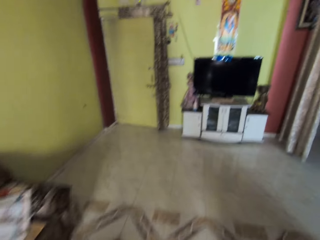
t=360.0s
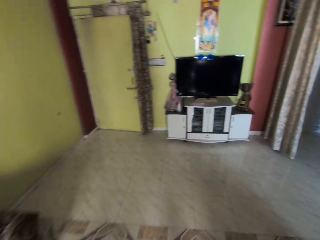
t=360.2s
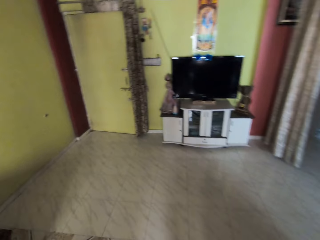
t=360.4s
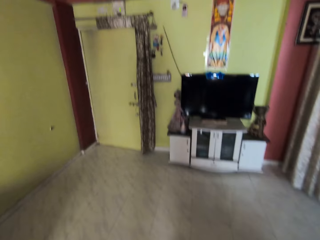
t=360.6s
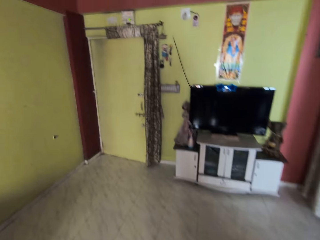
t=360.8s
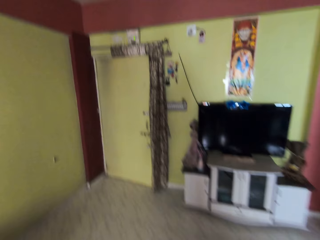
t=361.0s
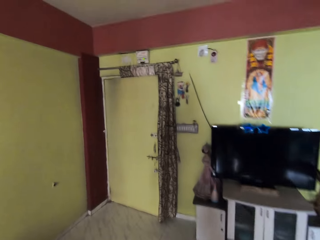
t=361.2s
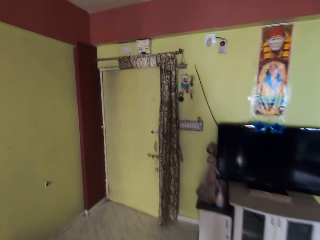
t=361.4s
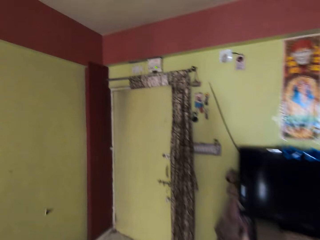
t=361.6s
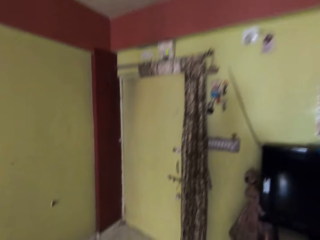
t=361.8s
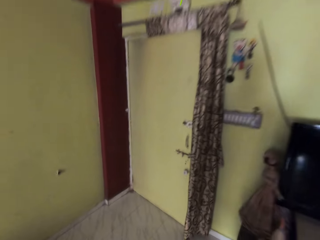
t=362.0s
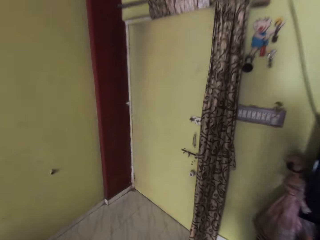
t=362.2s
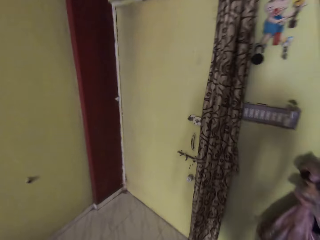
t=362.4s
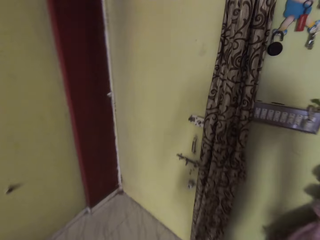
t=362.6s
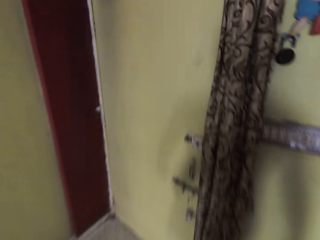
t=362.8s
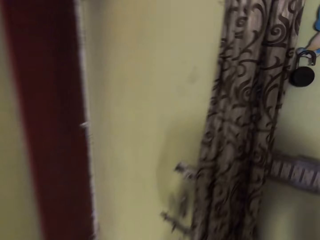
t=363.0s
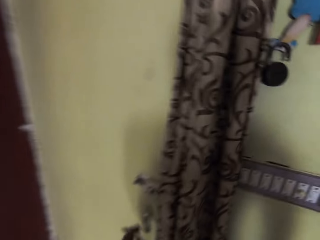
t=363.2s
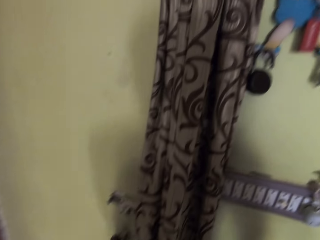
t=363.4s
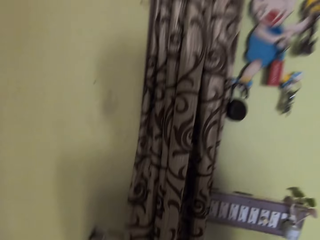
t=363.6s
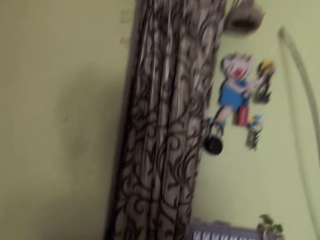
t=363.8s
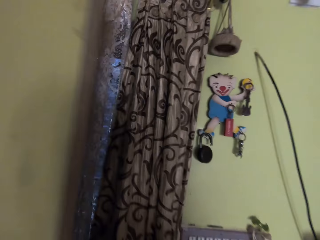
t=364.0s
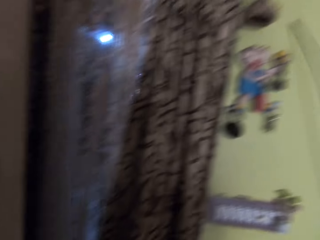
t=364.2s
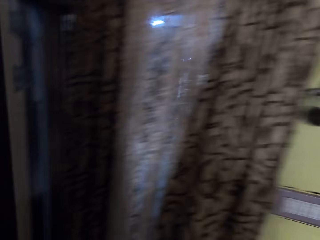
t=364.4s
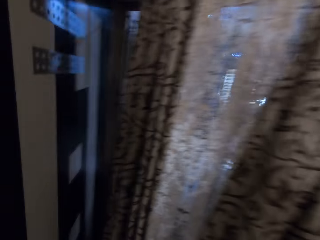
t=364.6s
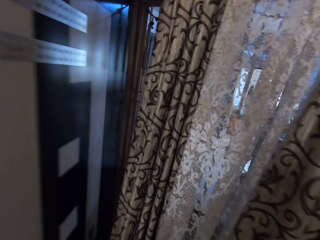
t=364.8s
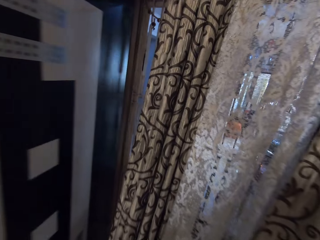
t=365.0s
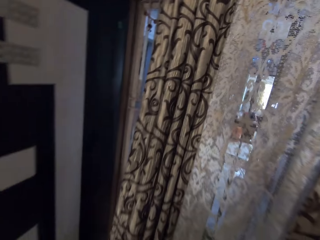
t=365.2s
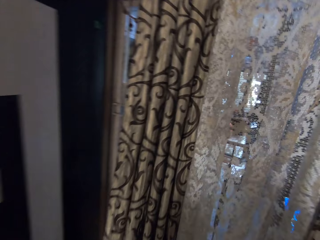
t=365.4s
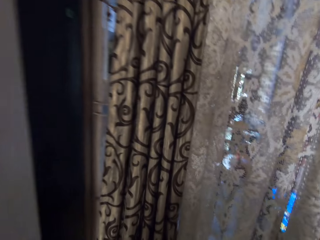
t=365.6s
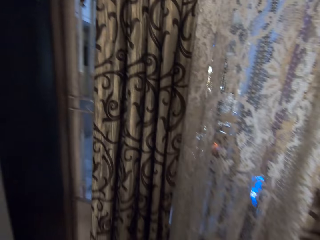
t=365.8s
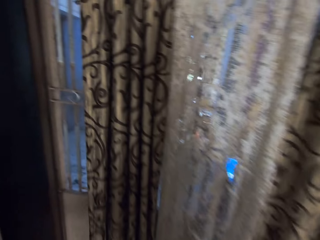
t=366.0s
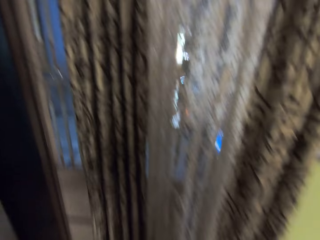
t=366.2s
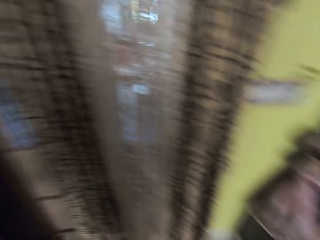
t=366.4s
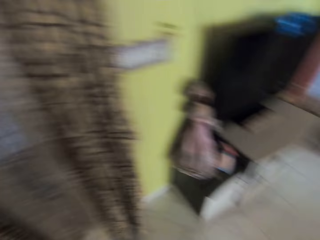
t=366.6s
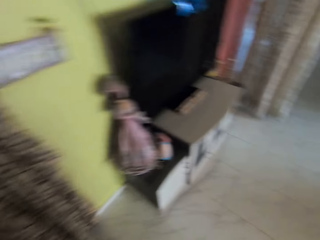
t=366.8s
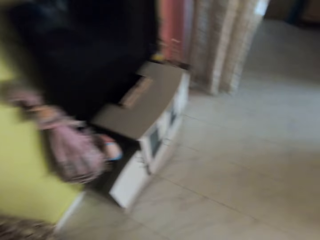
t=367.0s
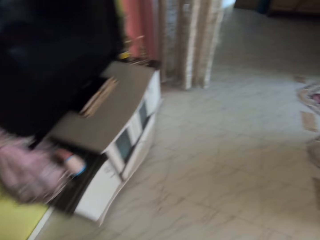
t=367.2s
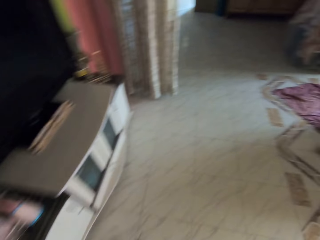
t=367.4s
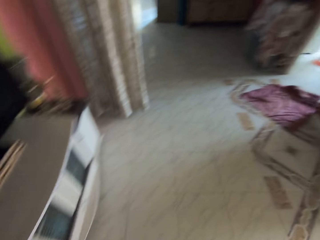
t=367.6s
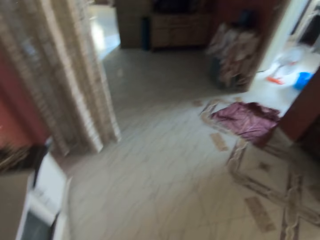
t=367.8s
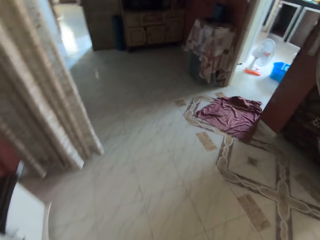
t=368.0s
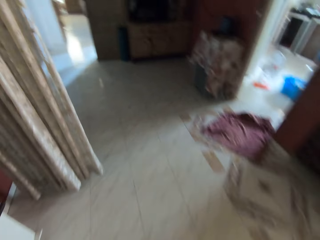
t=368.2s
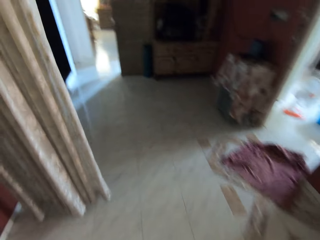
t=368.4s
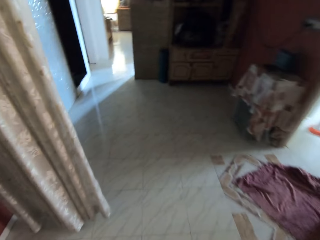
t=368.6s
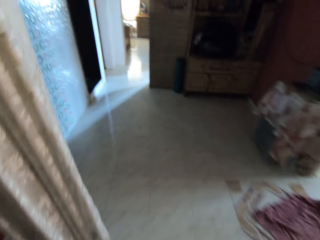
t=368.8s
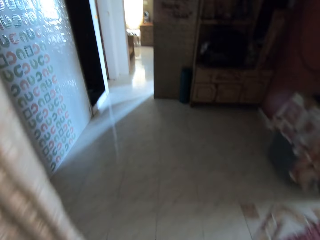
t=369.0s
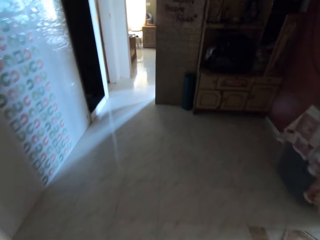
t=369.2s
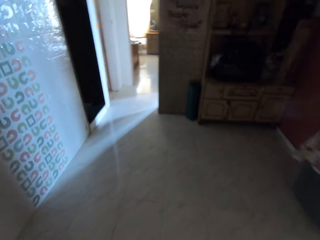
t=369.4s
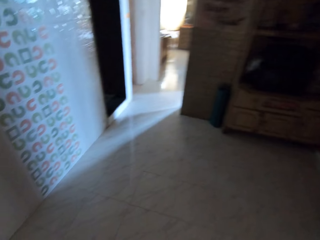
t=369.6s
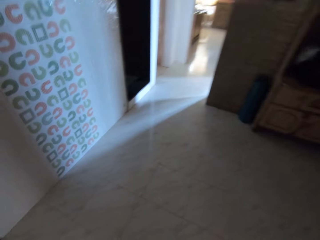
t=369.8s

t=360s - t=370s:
The camera wearer walks around the living room. He opens a sitting room door with his left hand.

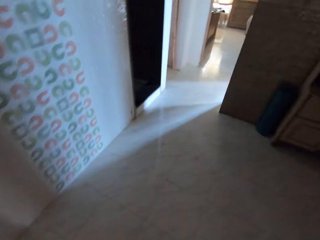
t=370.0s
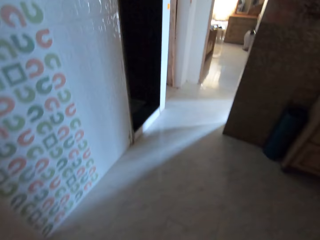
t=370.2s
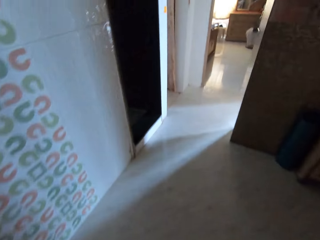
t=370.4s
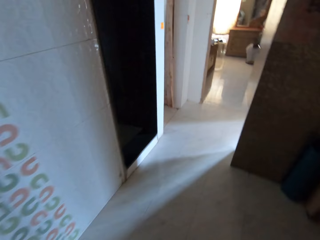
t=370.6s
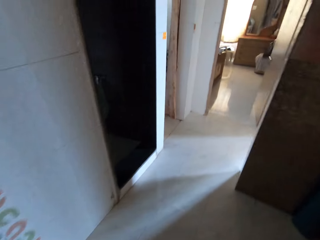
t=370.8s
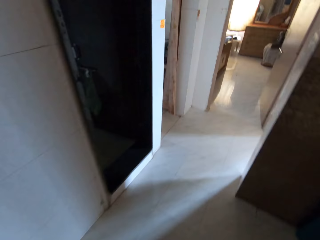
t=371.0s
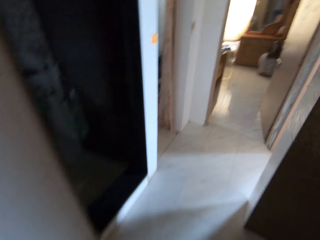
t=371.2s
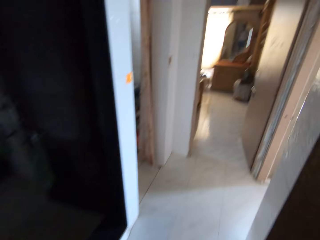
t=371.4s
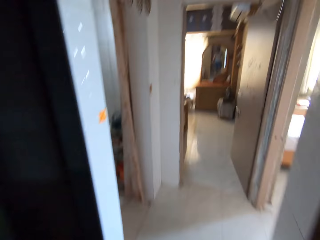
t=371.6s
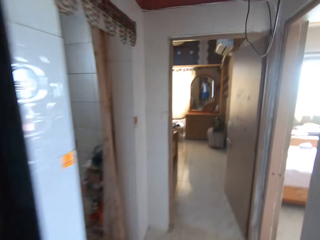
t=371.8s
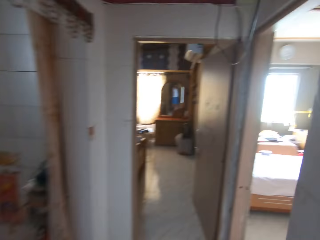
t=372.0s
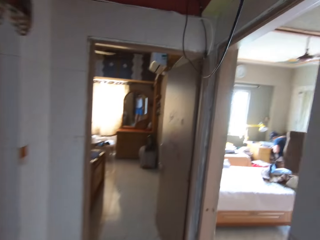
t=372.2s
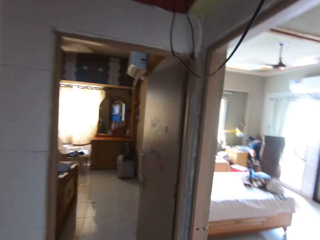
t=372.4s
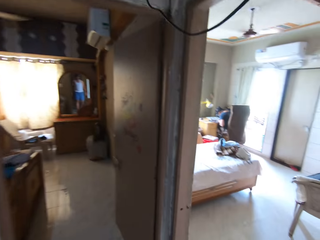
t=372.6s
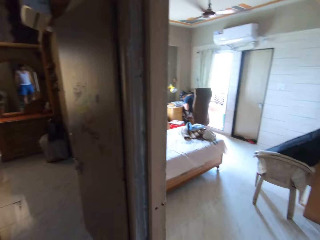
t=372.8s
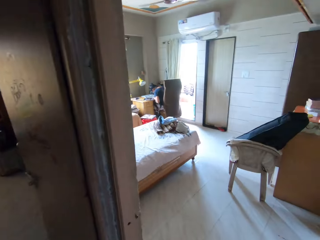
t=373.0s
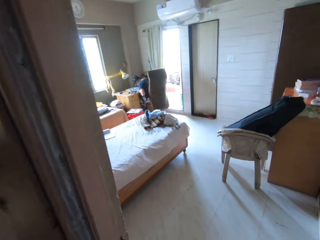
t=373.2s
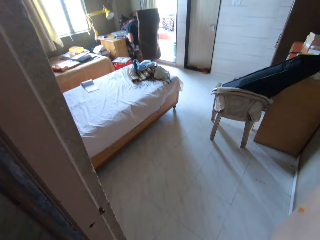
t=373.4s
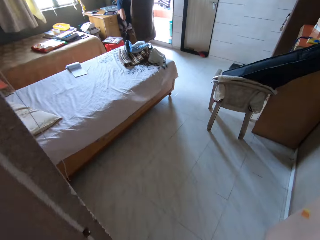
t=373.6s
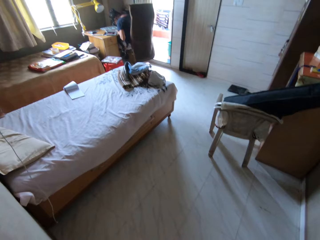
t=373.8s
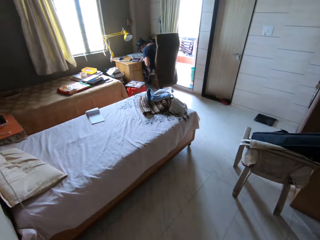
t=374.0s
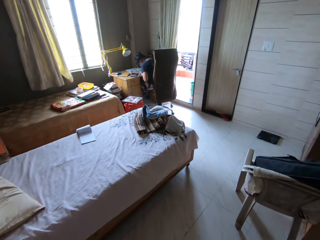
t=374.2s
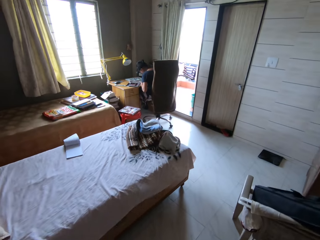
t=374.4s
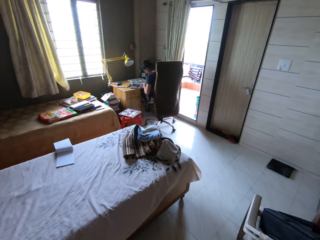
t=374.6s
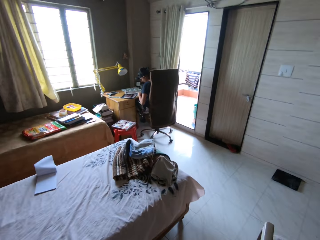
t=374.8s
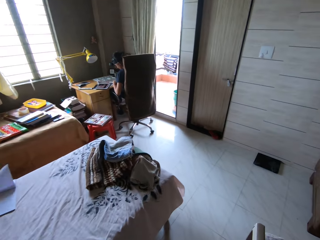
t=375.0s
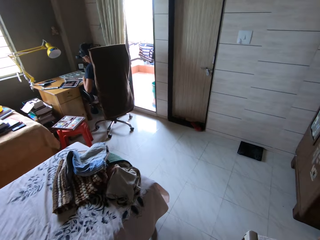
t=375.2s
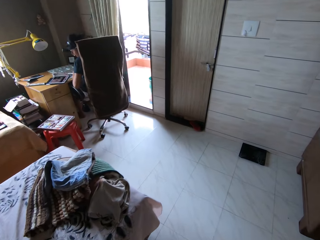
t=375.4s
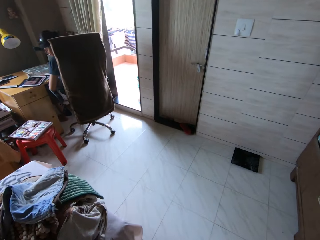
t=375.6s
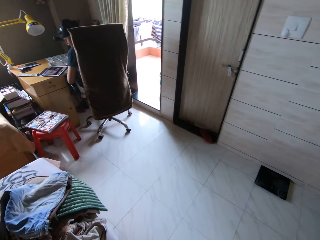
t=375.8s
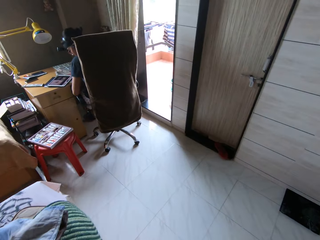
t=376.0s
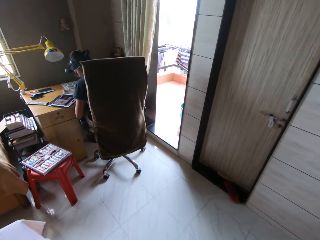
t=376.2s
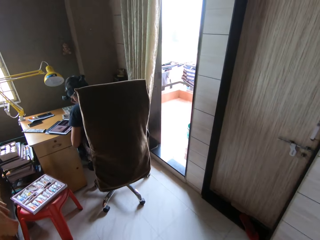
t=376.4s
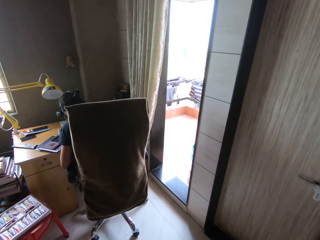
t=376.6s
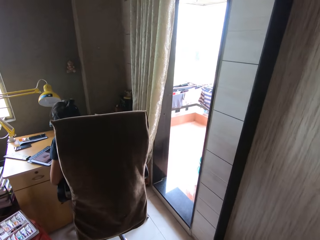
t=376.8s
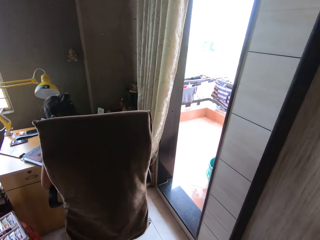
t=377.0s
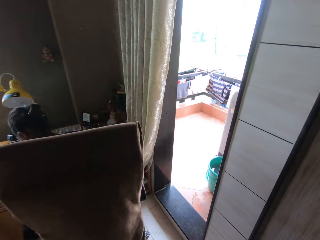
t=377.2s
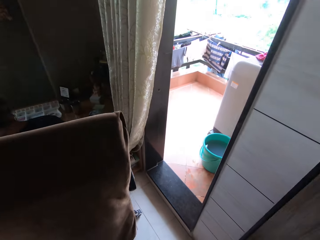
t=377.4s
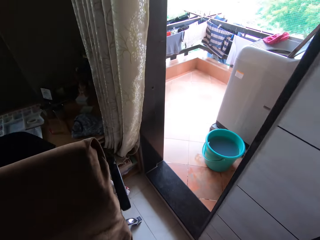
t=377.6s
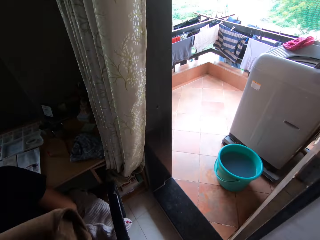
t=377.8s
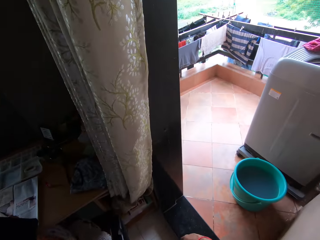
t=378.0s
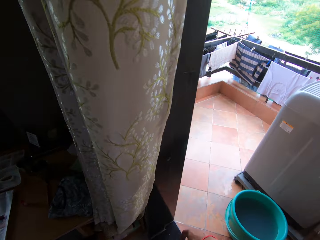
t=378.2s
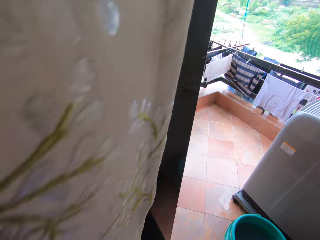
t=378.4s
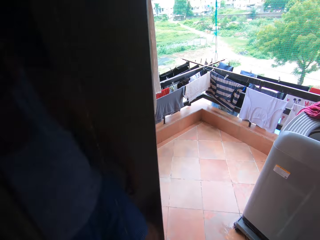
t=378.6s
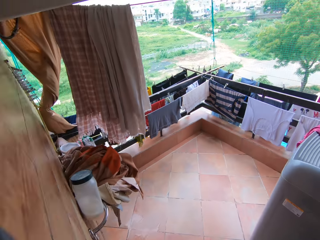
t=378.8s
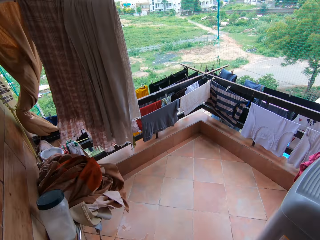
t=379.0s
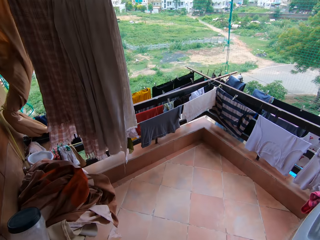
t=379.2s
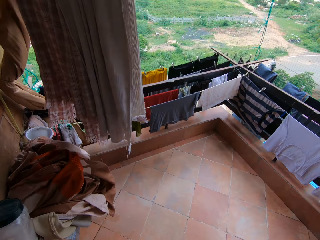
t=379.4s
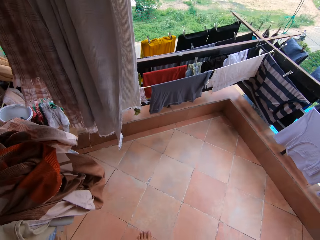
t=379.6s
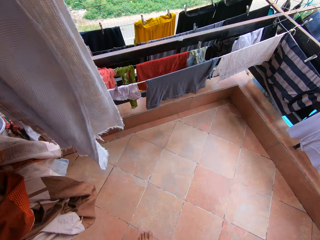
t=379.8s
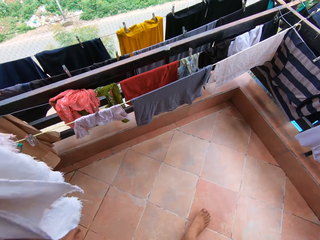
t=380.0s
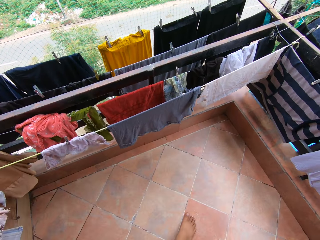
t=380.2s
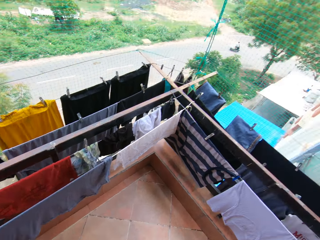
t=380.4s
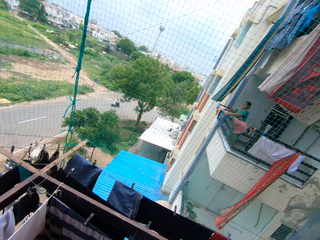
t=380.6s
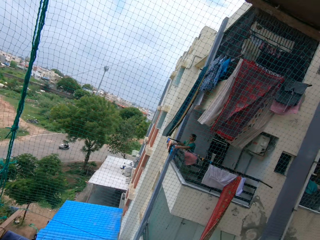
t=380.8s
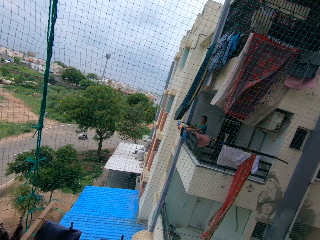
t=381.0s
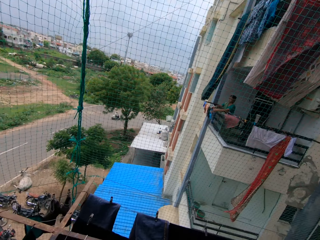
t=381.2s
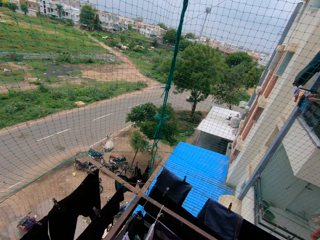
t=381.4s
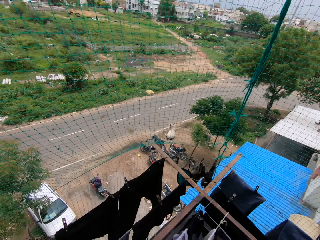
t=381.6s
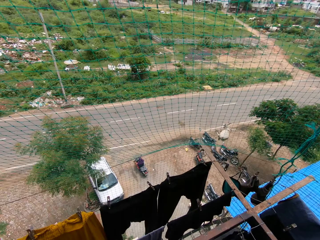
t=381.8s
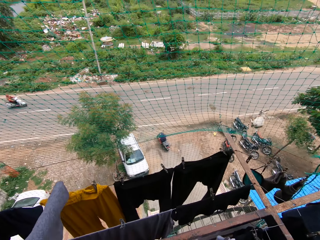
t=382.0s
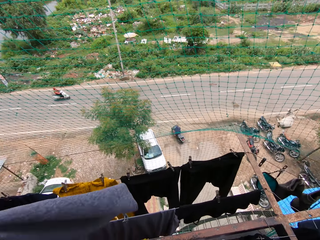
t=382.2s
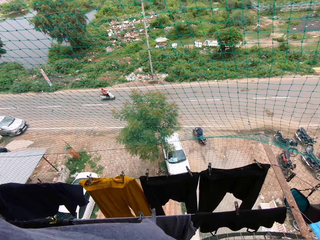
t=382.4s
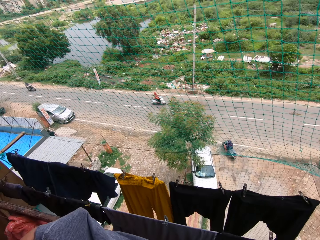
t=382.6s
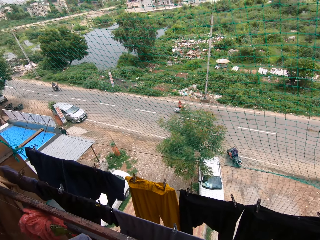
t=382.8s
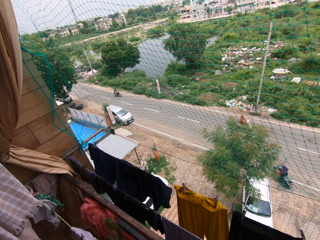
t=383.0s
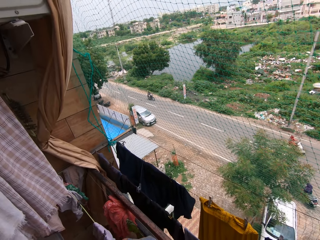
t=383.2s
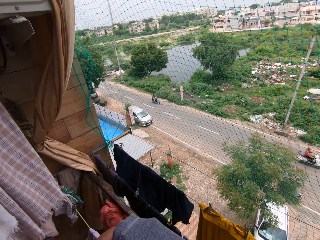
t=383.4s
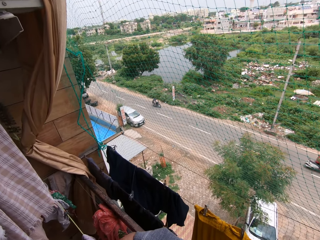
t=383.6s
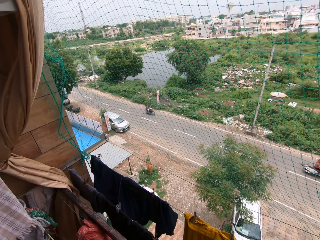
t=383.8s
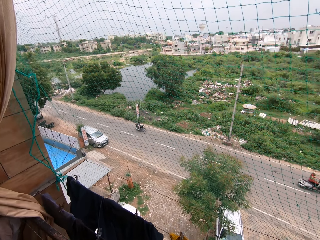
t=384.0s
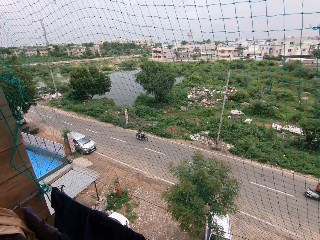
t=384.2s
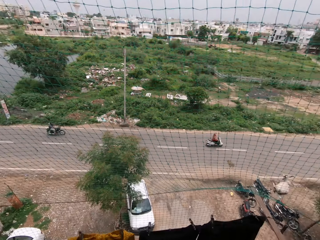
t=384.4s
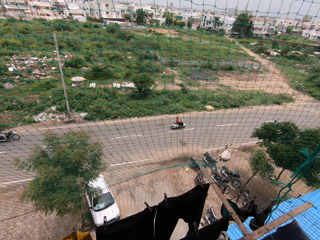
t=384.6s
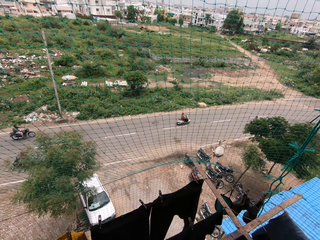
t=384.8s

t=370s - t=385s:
The camera wearer approaches a hallway from the sitting room. He approaches a bedroom from the hallway. He walks around the bedroom. He approaches a man in the bedroom. He approaches a balcony from the bedroom. He holds a towel in his left hand. He picks up a cloth.
